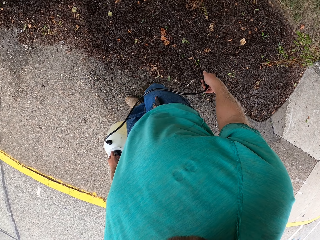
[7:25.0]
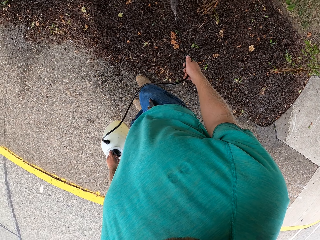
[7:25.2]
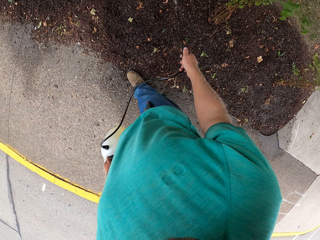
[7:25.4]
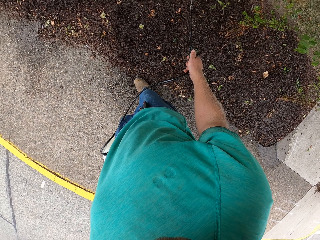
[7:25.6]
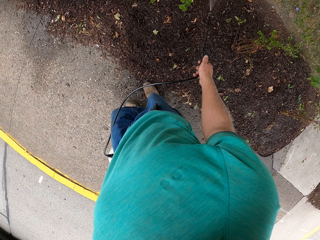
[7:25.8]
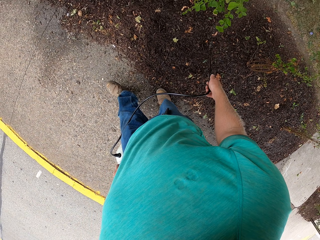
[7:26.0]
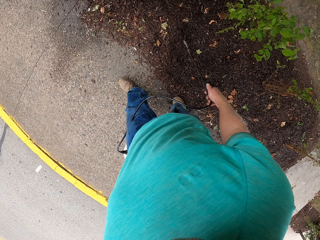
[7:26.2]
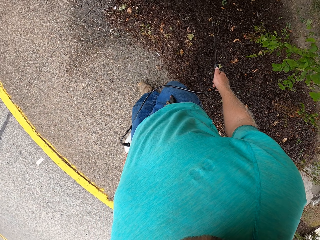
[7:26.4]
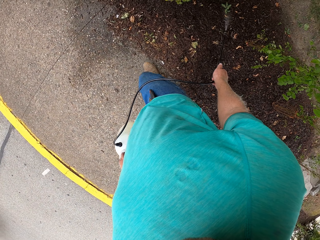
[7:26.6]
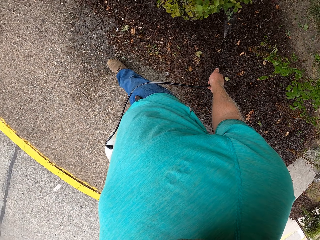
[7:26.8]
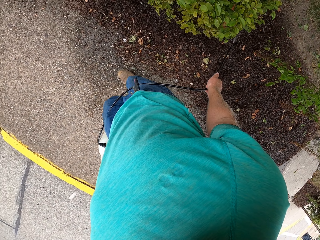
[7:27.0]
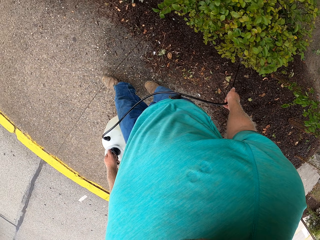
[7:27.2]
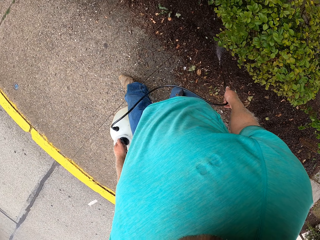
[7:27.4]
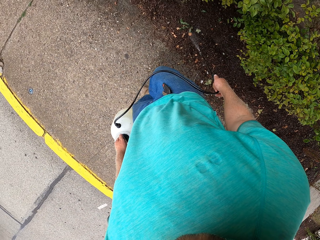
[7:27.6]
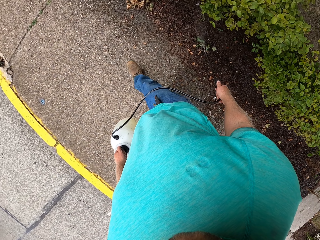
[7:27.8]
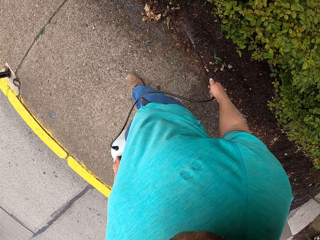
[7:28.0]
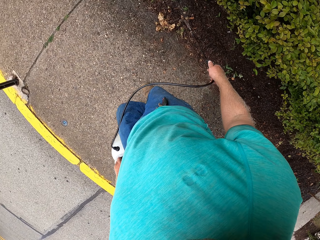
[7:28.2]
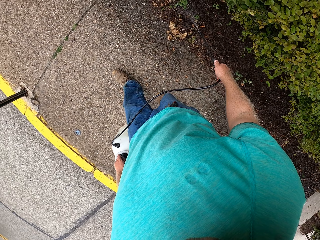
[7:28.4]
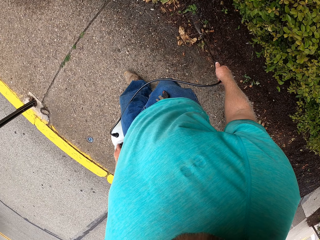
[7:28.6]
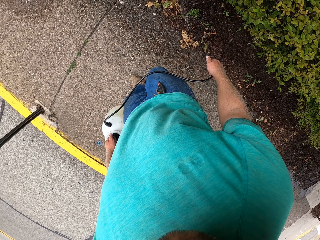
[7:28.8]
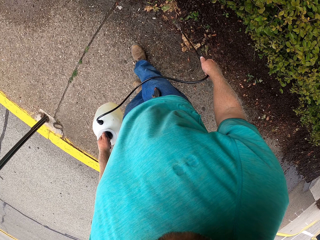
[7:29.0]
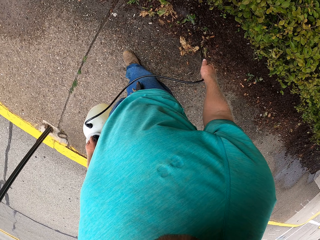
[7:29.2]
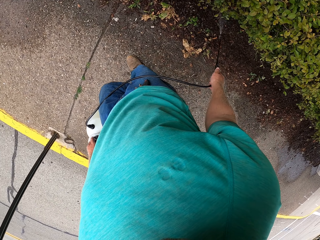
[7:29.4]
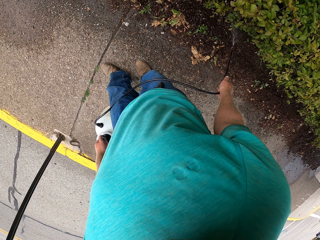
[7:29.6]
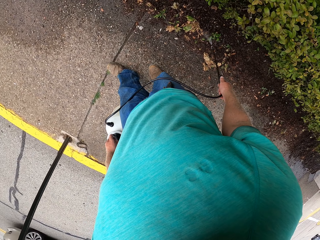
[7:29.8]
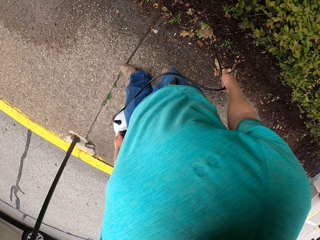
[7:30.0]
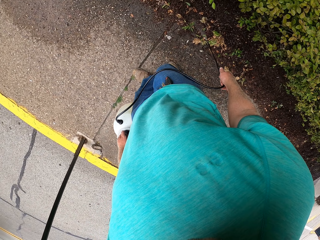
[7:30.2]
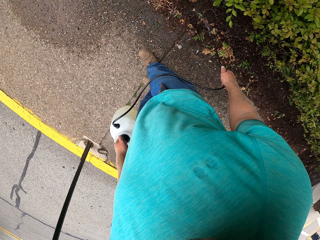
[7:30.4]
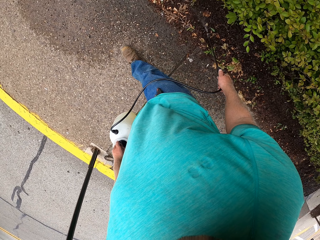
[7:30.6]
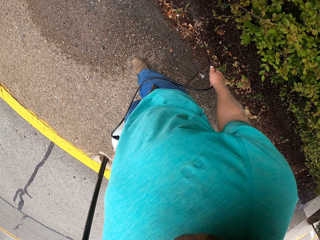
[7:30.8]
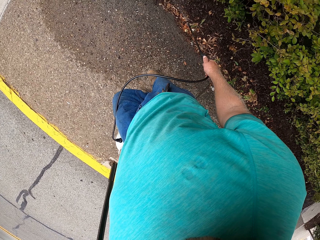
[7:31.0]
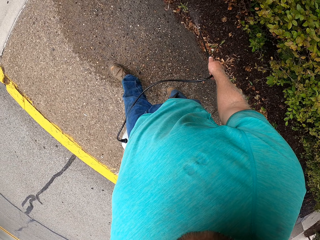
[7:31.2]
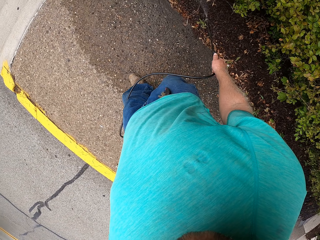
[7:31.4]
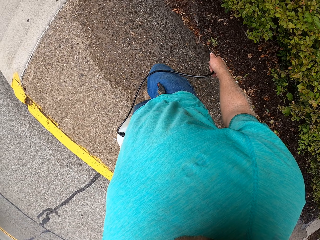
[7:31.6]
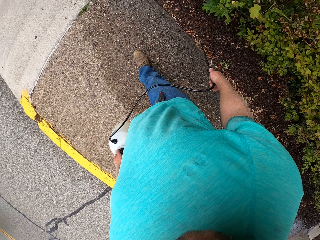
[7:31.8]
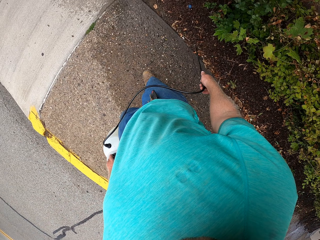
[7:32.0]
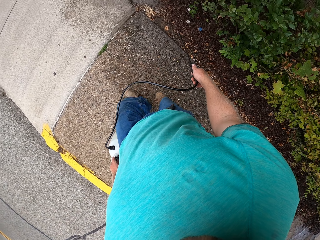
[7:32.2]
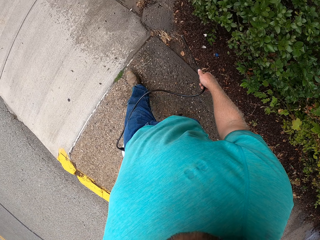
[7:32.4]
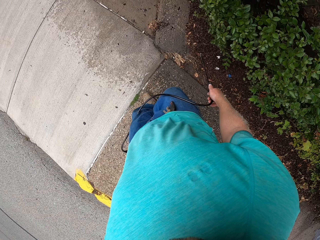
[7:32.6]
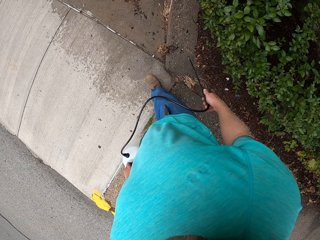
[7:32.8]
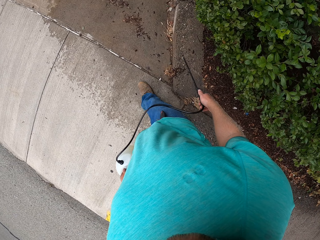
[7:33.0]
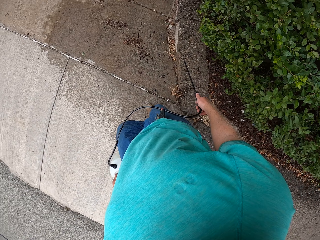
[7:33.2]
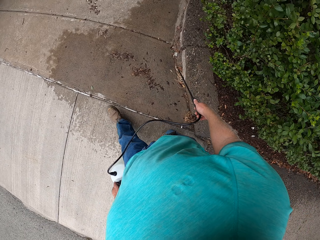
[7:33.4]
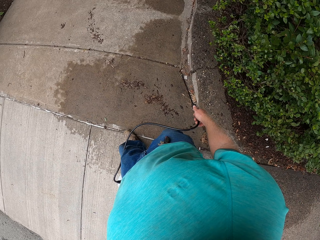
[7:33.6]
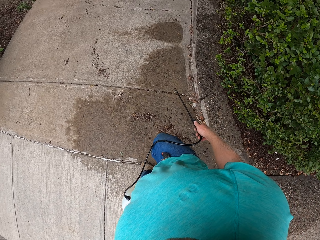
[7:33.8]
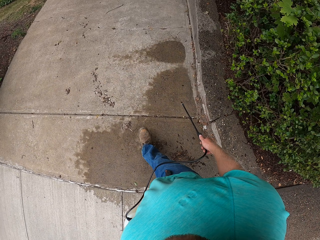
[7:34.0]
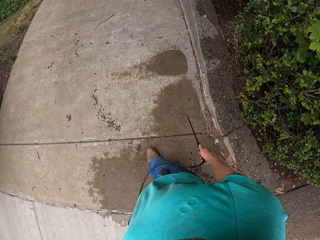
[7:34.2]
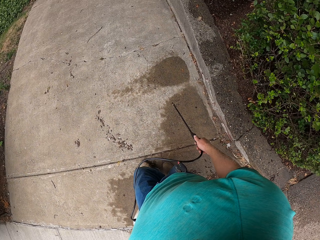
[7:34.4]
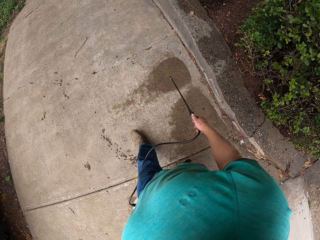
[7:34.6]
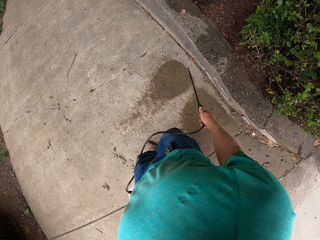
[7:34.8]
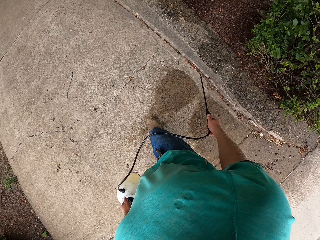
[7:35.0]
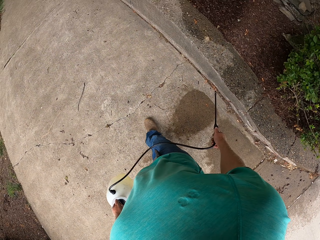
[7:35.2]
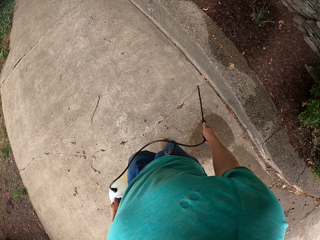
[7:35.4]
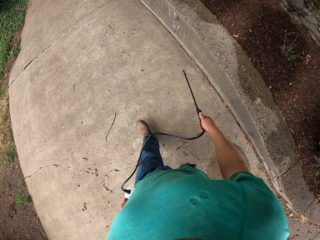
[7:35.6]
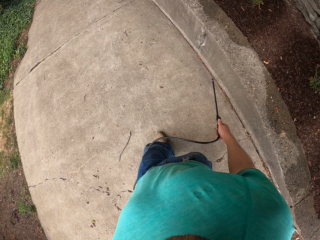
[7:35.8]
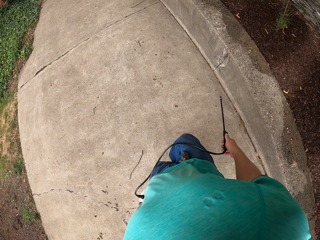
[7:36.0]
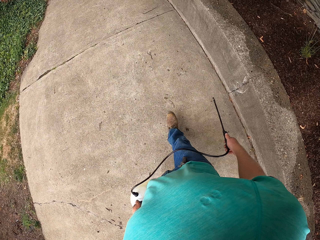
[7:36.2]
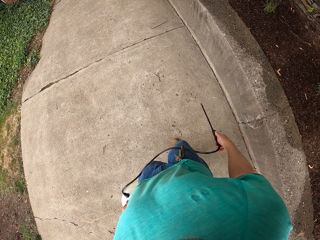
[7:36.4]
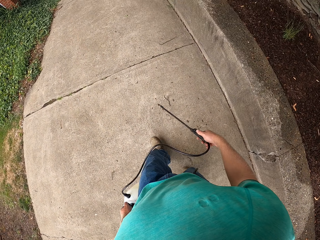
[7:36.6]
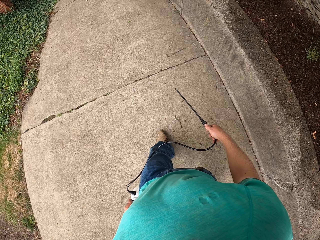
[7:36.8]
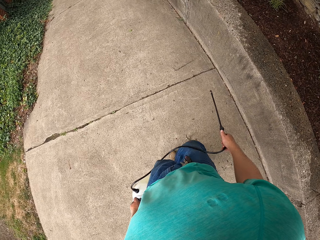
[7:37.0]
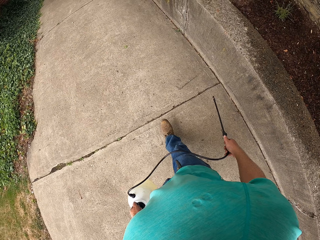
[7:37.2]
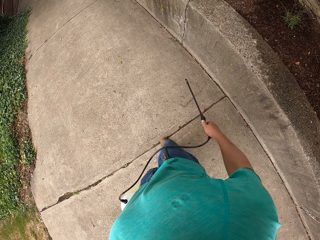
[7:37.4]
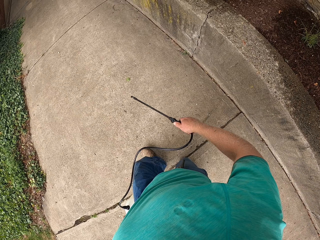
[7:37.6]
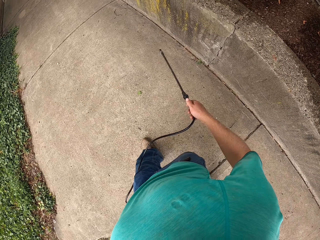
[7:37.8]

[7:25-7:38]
The camera wearer walks on the pavement.

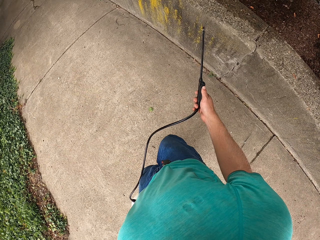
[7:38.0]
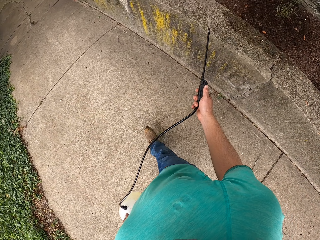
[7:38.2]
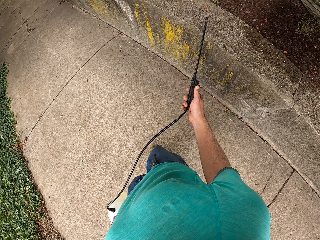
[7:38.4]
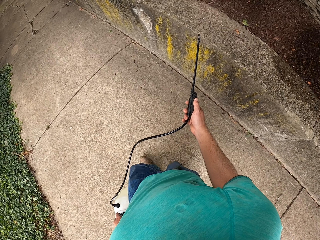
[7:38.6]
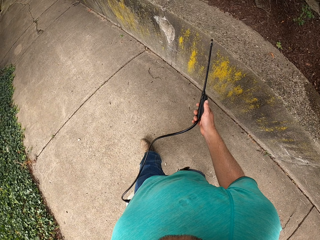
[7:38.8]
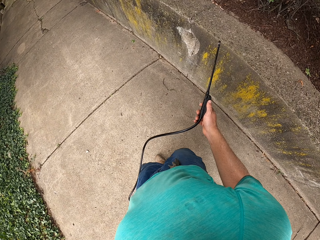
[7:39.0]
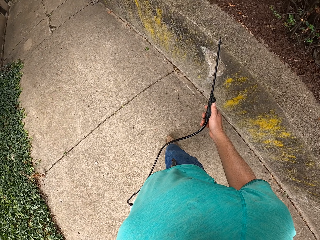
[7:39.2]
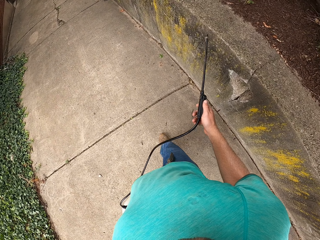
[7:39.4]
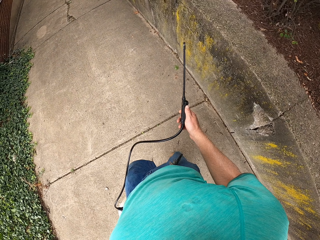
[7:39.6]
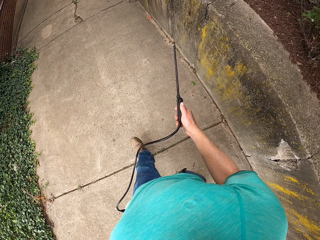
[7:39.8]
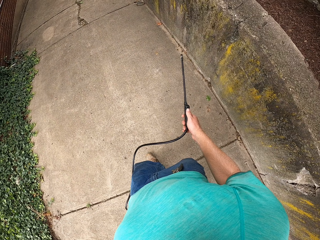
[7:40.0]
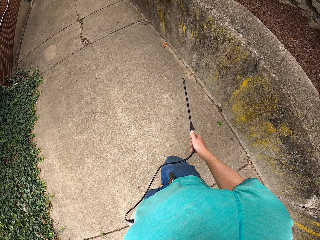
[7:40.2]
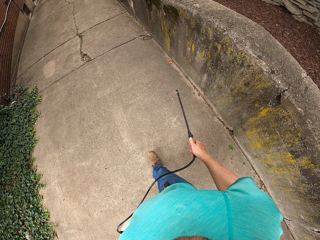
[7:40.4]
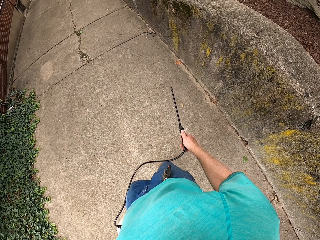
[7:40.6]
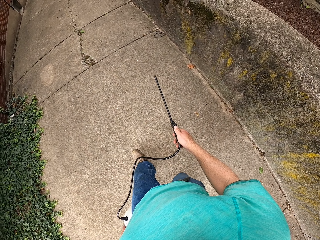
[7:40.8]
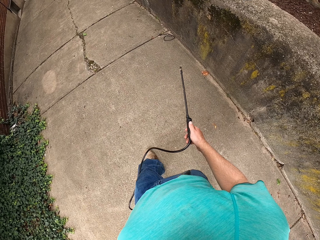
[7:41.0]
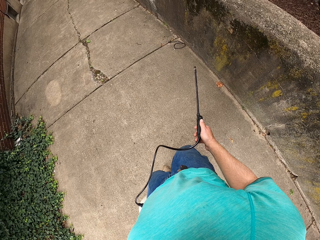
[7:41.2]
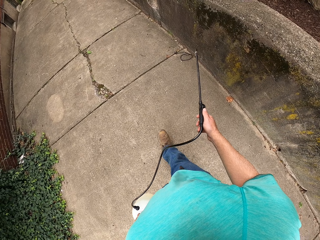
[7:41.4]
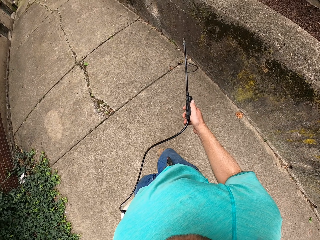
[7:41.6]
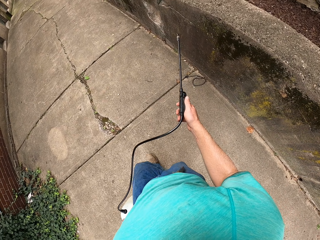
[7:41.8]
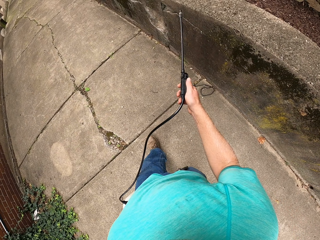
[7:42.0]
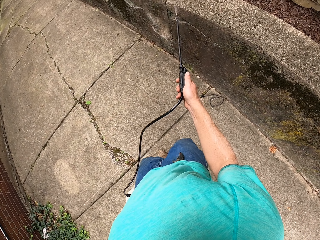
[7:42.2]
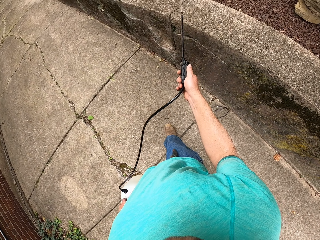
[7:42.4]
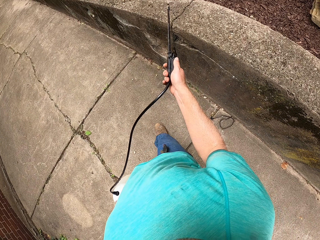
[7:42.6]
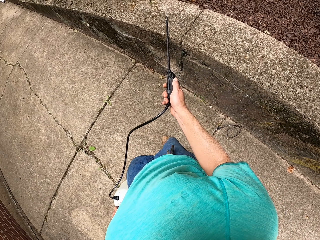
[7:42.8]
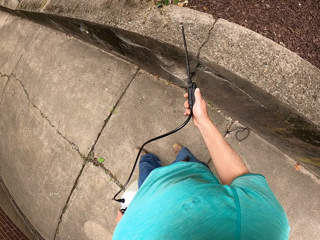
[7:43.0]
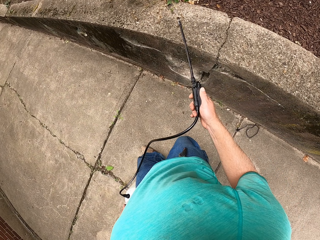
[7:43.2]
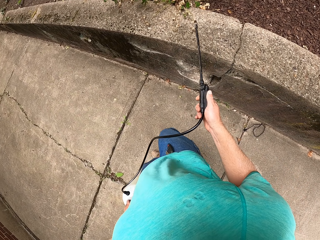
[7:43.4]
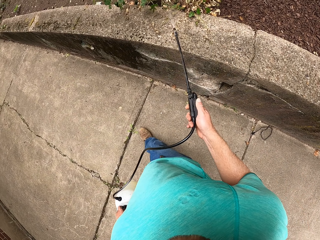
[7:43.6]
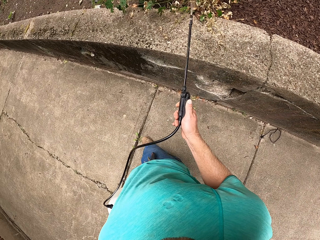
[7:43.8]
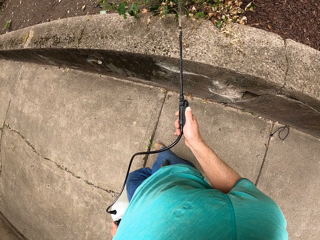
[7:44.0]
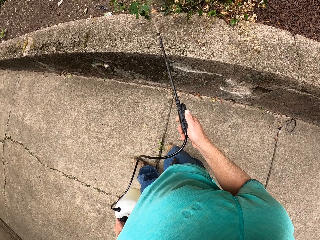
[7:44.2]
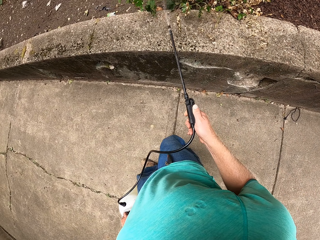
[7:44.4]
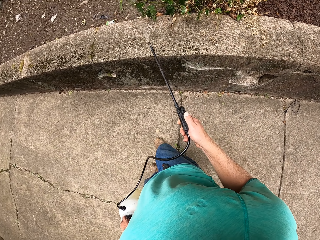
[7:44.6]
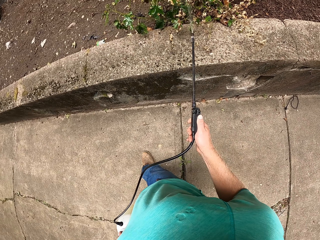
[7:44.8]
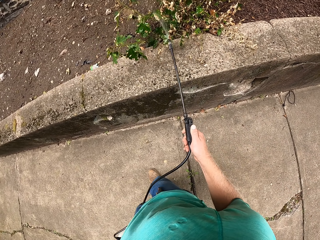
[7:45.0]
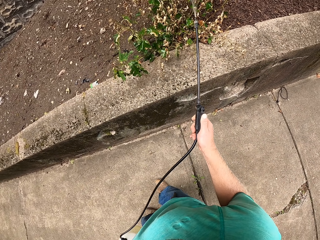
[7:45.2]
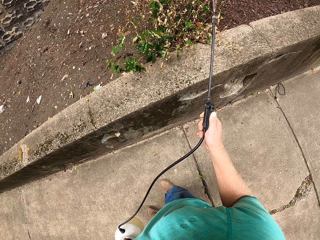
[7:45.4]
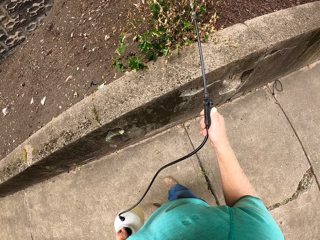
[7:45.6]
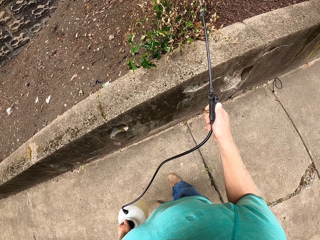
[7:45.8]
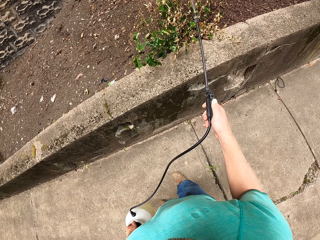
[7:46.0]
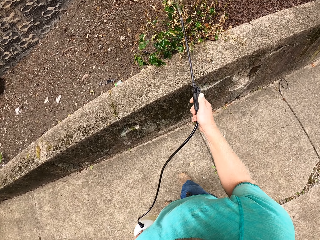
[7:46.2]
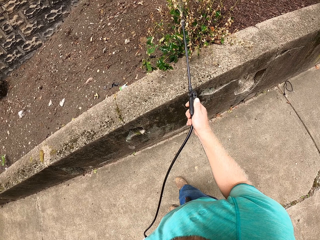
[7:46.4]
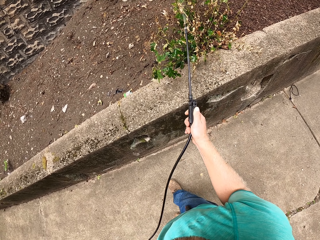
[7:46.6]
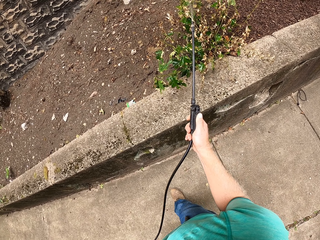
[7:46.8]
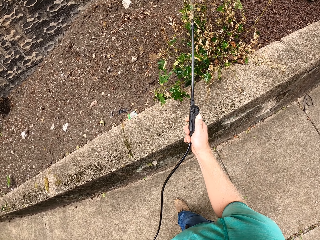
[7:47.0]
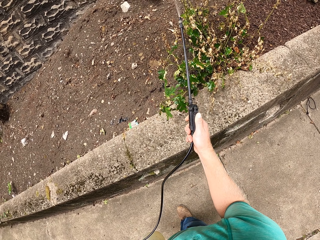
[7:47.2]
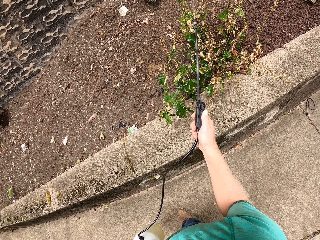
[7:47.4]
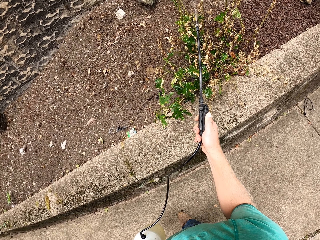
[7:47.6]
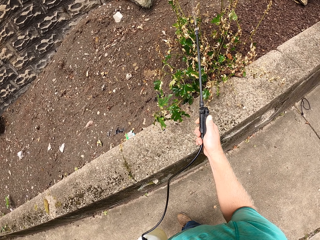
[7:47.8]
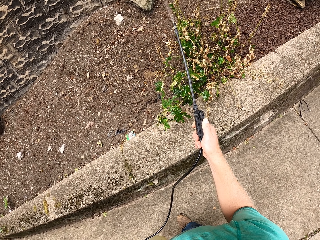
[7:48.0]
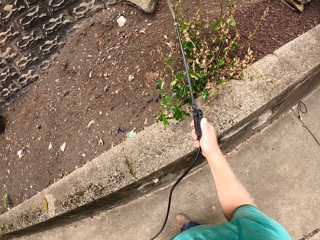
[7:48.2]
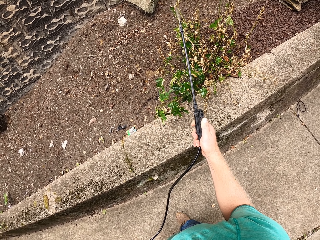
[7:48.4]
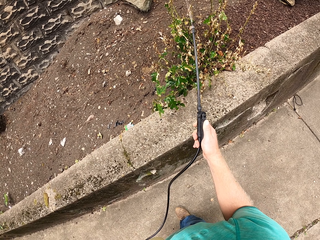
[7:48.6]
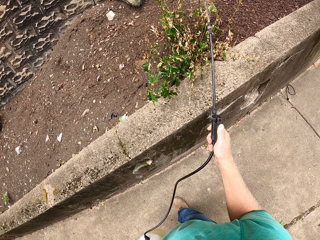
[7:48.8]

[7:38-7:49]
The camera wearer sprays the plants.
